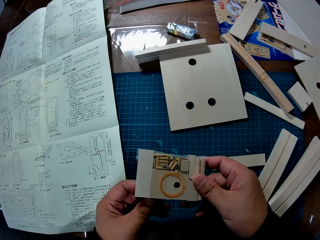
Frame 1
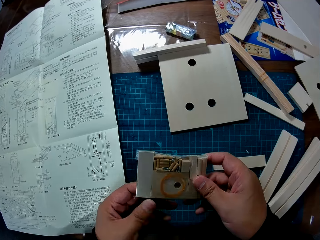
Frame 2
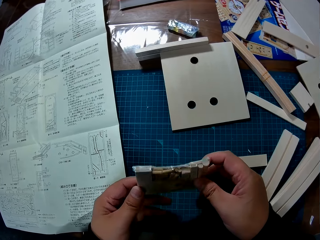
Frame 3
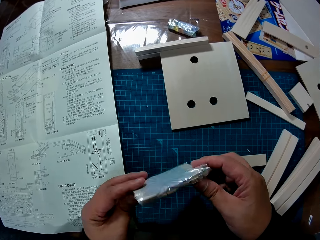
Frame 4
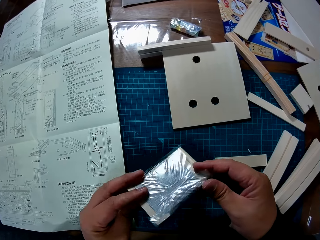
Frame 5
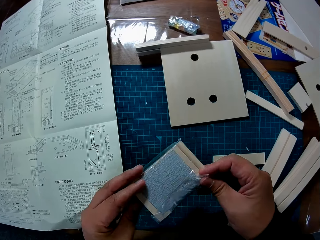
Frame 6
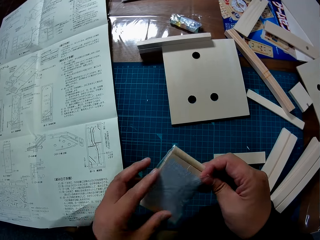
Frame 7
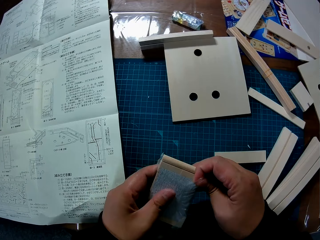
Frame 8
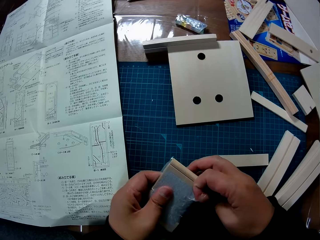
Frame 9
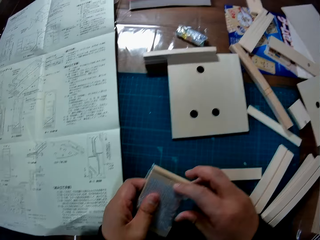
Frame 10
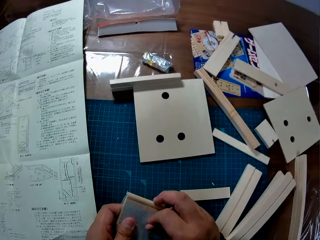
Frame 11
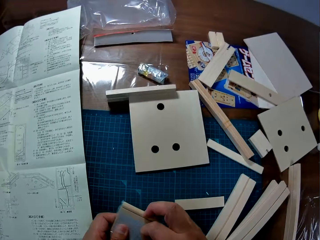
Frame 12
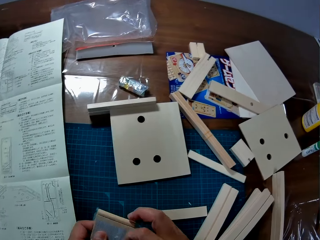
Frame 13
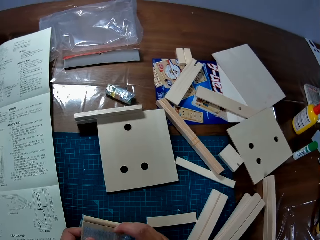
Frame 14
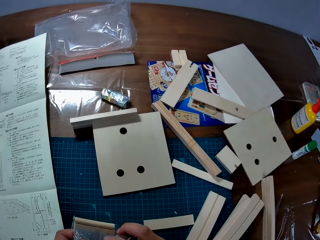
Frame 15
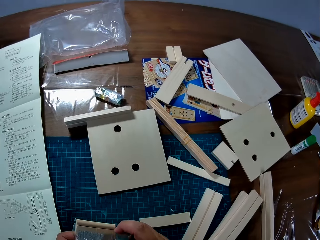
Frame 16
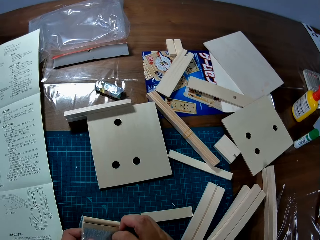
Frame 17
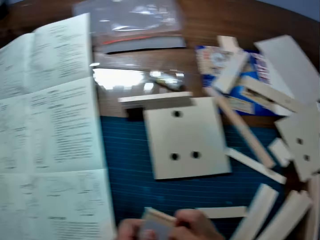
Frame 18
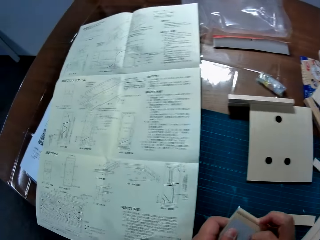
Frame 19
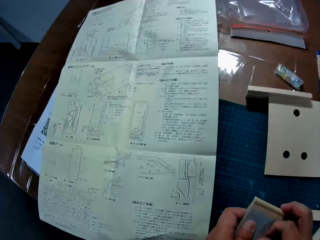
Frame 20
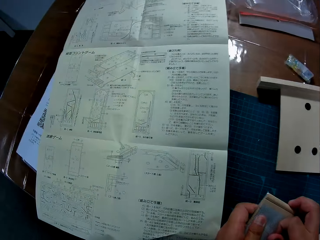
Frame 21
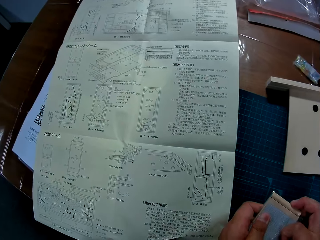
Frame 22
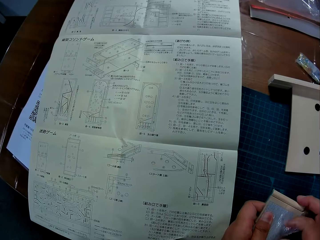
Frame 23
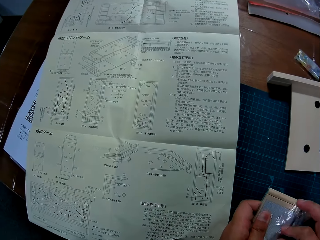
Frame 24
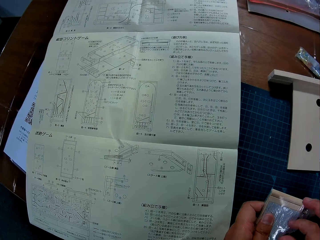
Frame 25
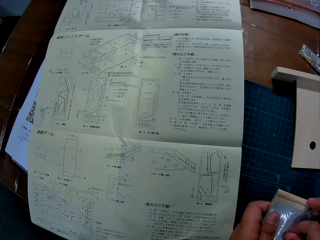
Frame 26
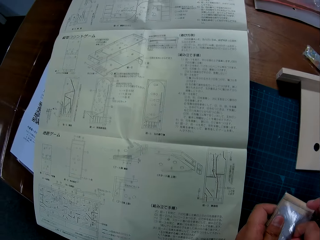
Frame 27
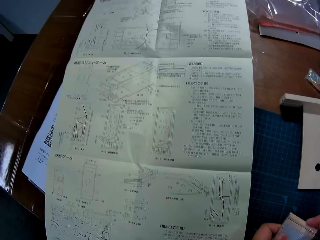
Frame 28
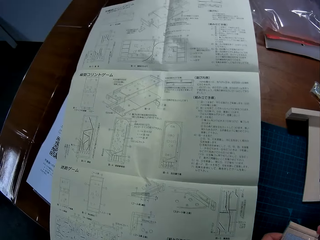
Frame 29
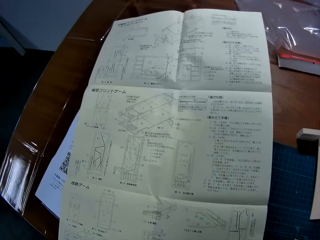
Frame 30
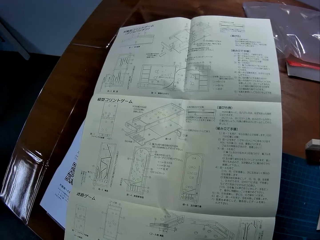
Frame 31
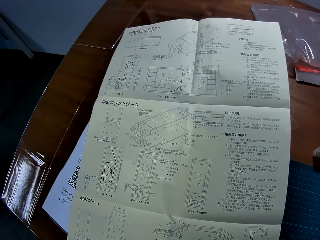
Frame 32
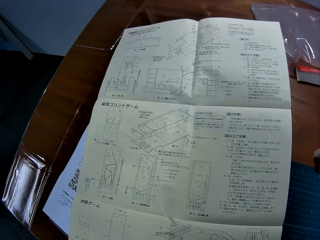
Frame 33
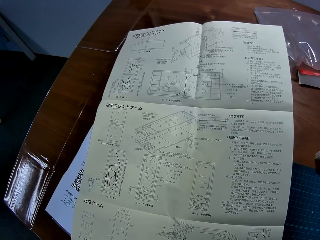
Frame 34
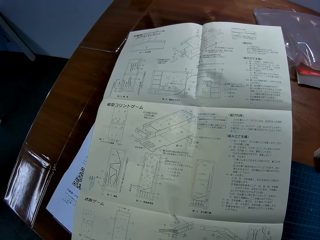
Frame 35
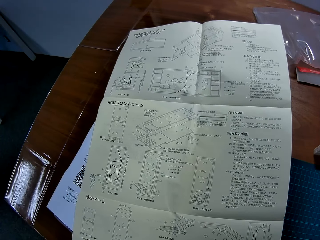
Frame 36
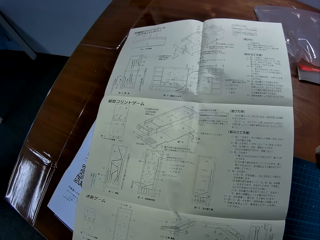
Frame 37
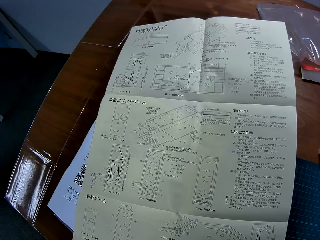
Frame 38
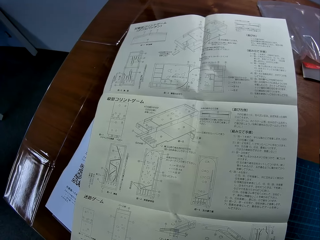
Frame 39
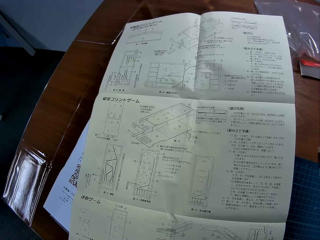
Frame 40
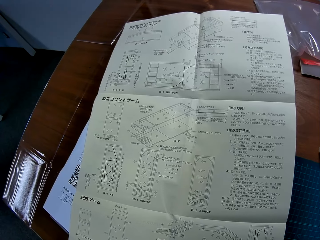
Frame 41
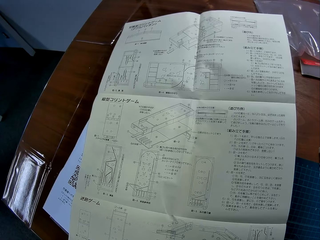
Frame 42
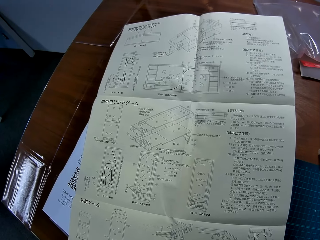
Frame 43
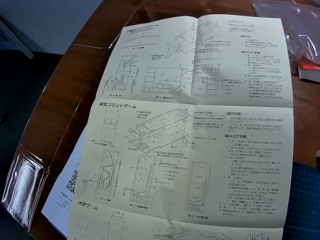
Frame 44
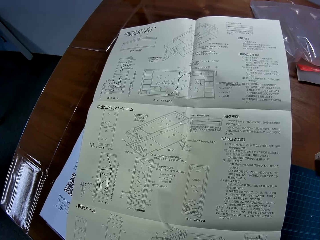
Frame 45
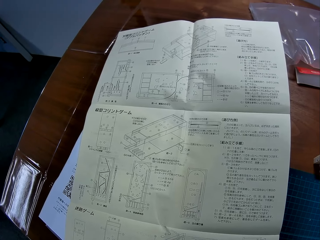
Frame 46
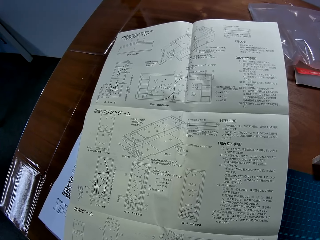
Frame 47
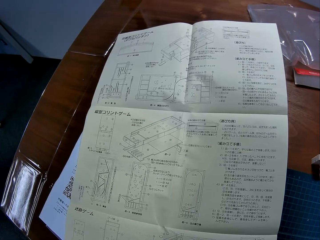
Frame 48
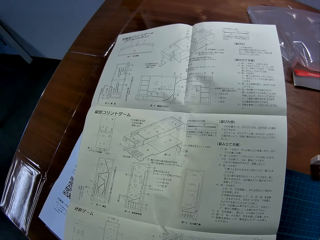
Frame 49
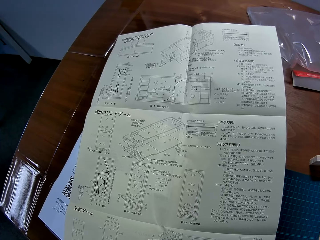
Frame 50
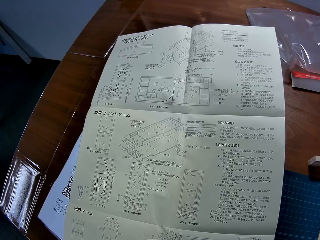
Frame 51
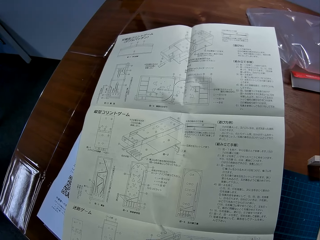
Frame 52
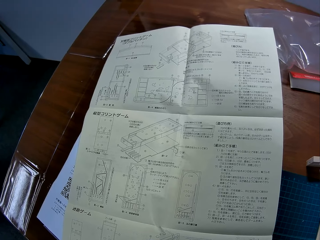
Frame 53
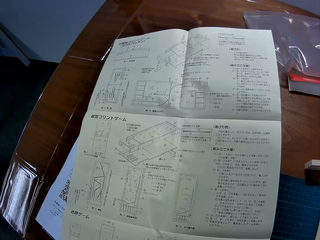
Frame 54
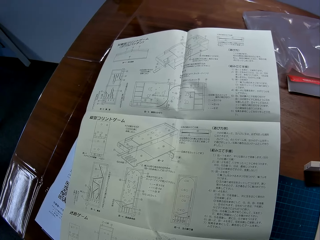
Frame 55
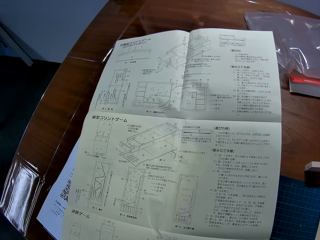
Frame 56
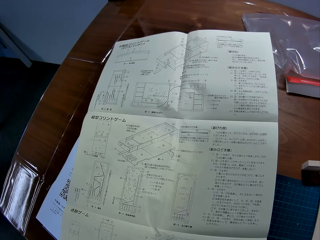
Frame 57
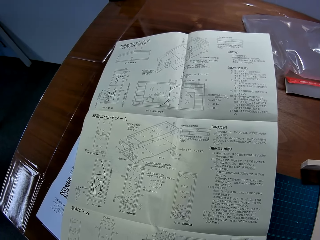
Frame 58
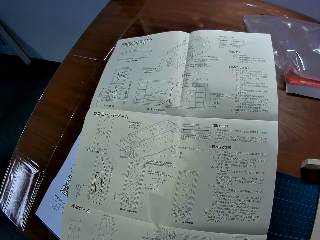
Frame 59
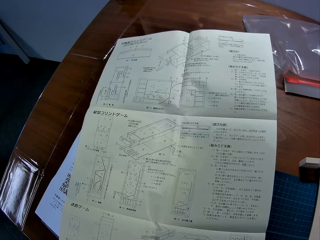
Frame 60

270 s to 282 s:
The camera wearer opens the sachet. They read the paper.

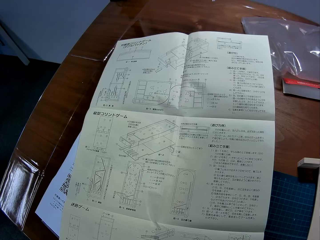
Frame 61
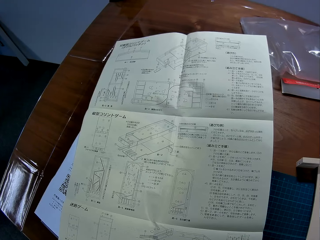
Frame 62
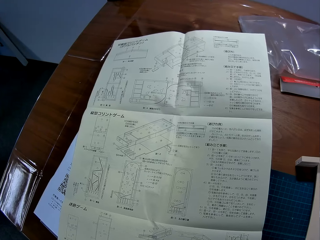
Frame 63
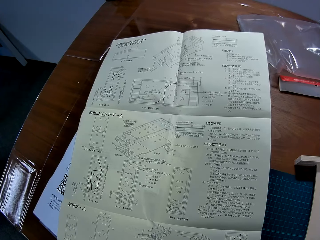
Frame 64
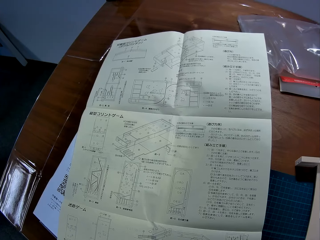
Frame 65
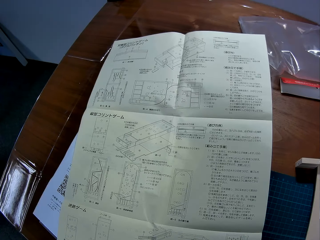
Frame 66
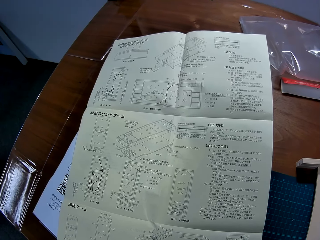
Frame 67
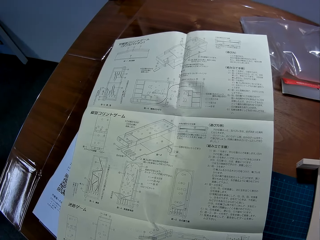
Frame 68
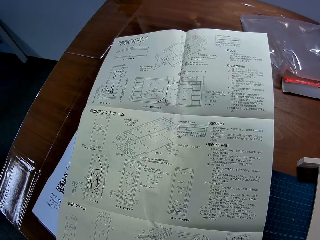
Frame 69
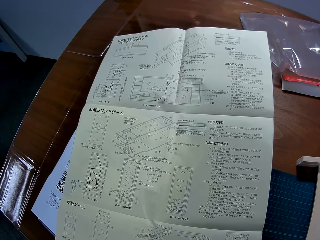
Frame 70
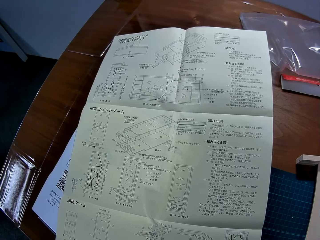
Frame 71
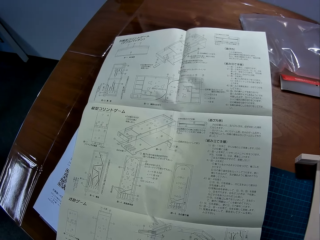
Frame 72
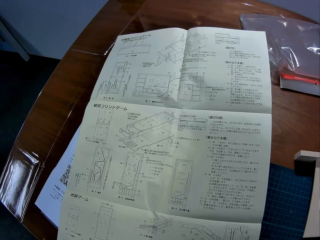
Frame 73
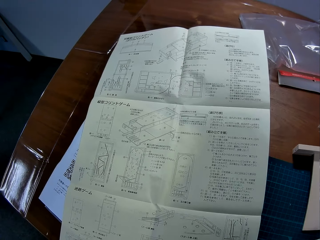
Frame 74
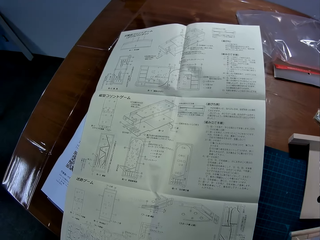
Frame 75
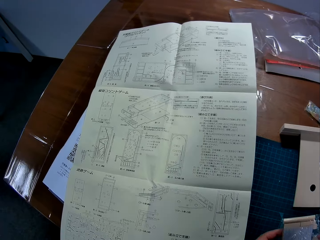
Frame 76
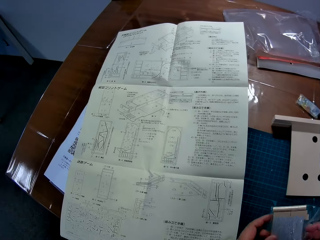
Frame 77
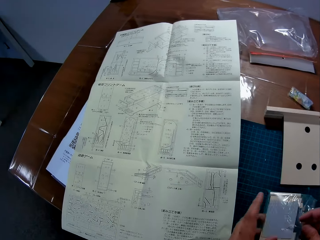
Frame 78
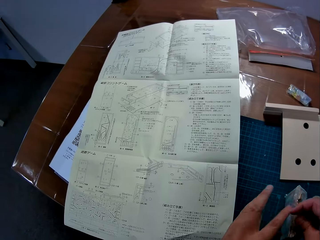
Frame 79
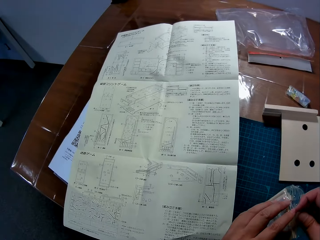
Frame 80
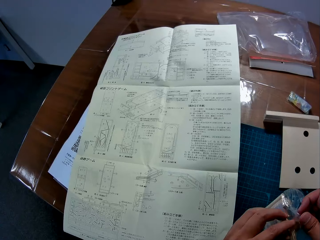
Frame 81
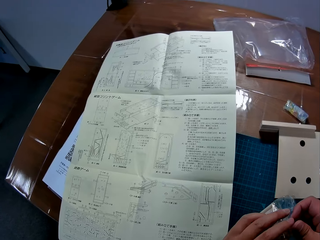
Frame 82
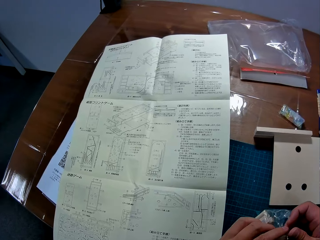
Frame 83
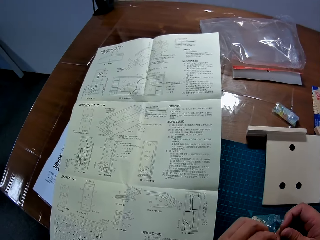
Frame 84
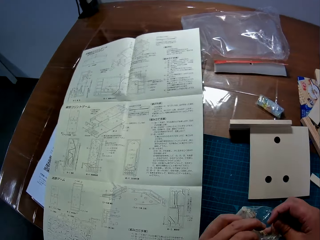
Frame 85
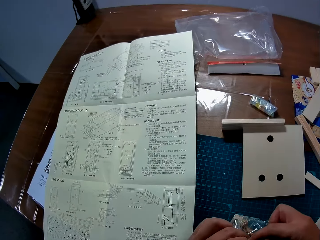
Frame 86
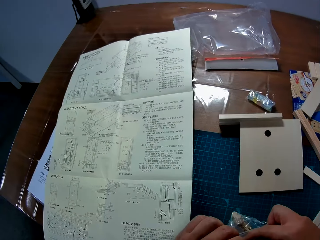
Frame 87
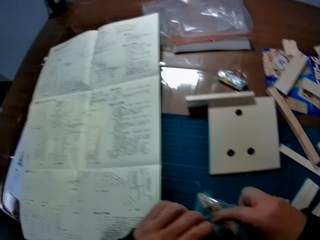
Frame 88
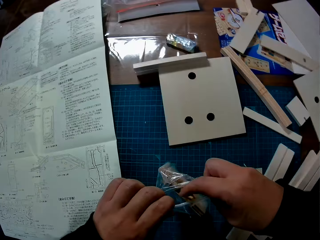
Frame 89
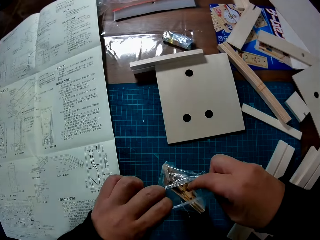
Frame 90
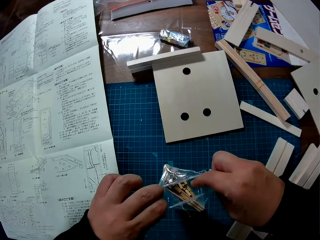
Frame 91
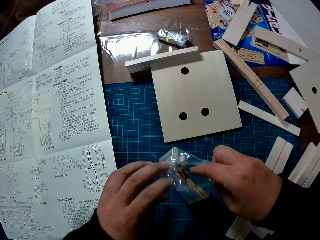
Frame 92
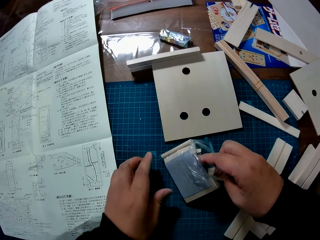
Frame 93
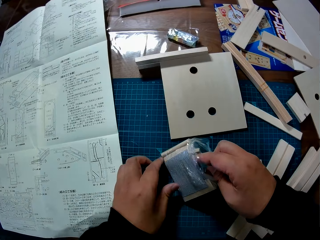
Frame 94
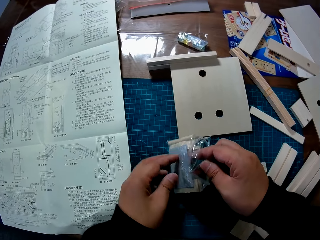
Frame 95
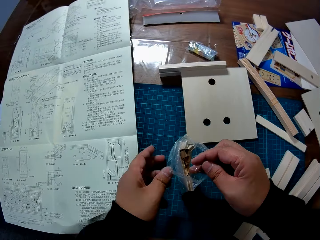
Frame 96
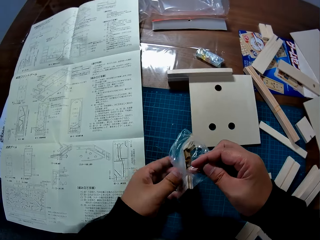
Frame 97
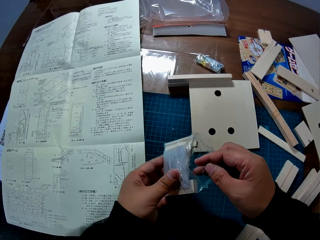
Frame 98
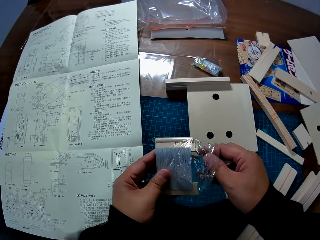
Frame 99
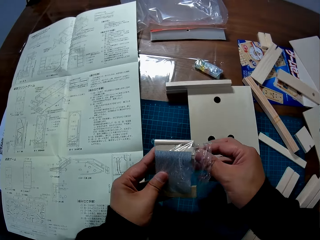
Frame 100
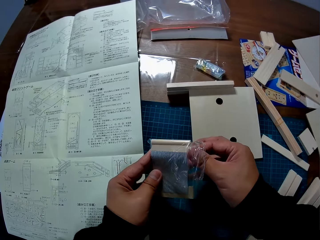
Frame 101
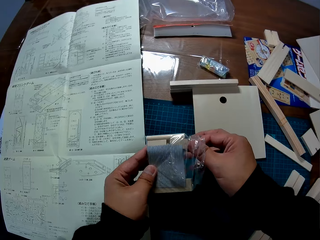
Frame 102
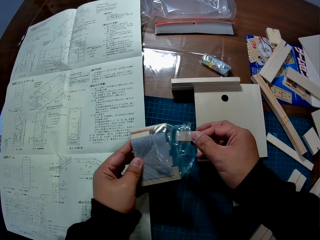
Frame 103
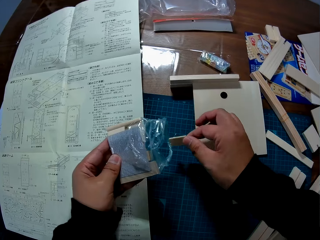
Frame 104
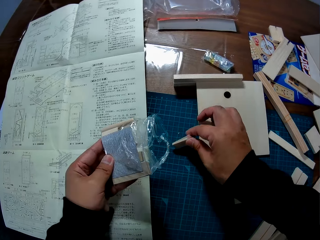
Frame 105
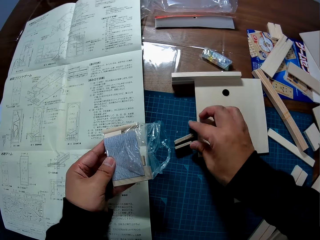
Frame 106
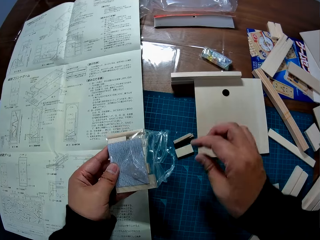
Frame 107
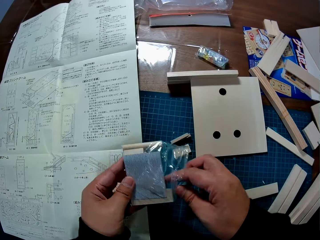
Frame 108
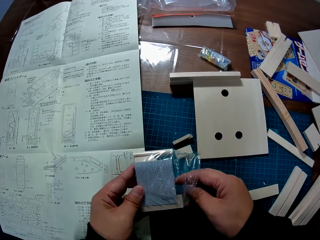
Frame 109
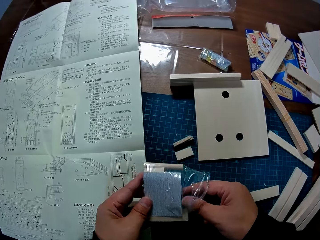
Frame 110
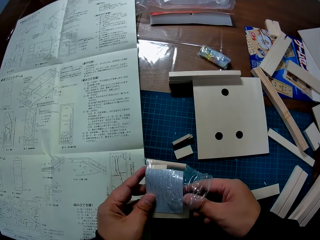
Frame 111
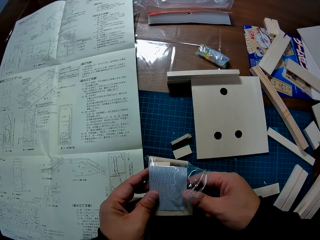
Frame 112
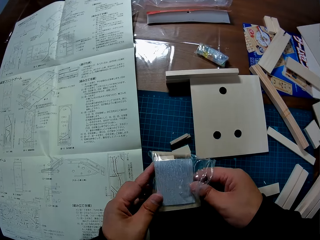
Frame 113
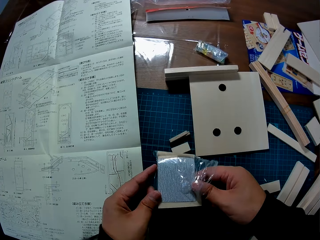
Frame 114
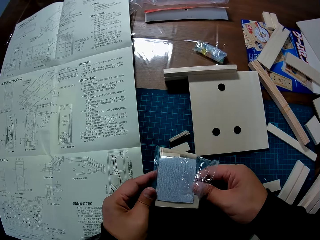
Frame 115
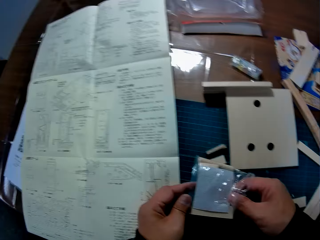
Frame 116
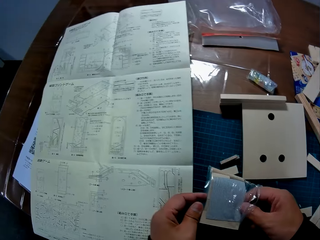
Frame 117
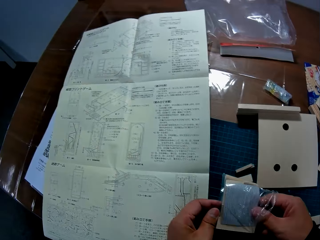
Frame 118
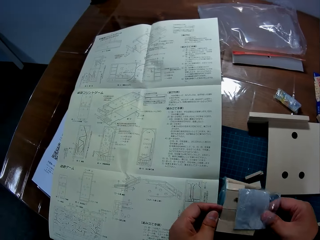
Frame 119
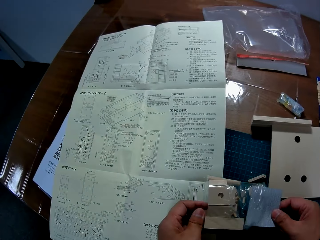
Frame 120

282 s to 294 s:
The camera wearer opens the pack of pieces of wood. He takes some pieces of wood from the pack of pieces of wood with his right hand. He drops the pieces of wood on a cutting mat on the table. He takes out a paper from the pack of pieces of wood with his right hand.
